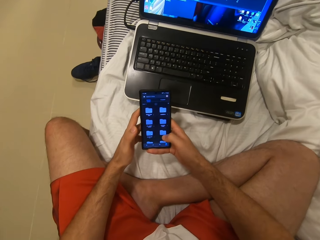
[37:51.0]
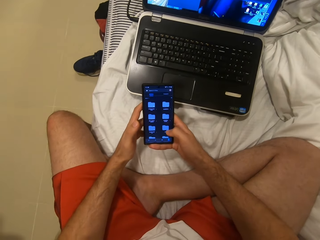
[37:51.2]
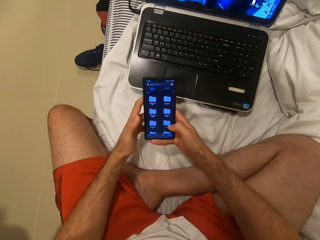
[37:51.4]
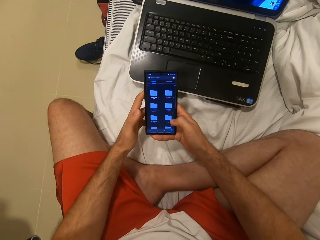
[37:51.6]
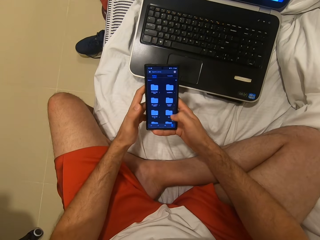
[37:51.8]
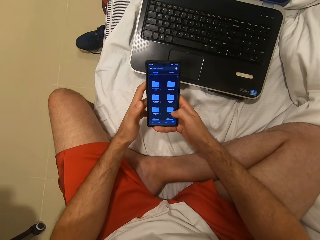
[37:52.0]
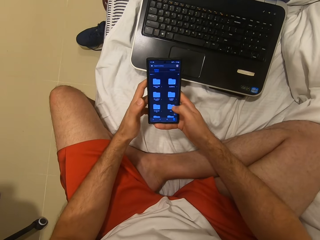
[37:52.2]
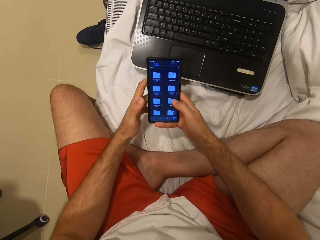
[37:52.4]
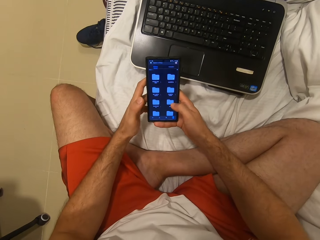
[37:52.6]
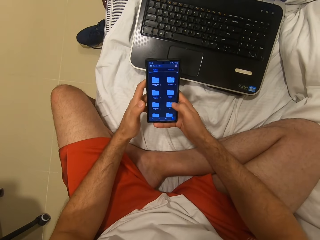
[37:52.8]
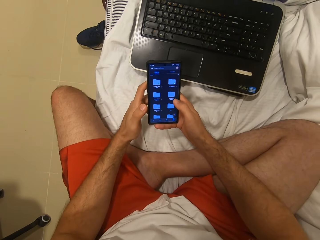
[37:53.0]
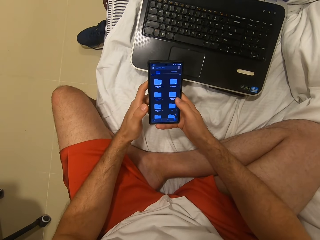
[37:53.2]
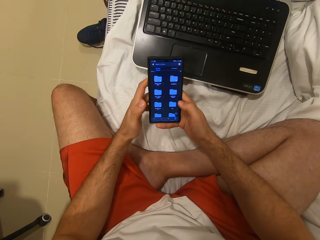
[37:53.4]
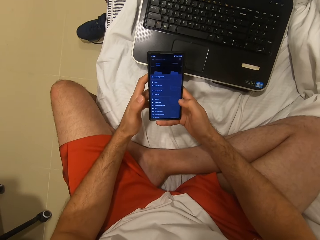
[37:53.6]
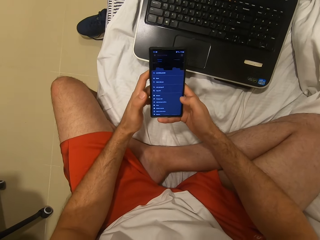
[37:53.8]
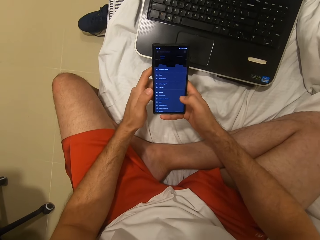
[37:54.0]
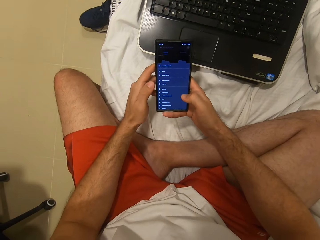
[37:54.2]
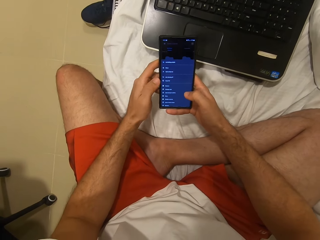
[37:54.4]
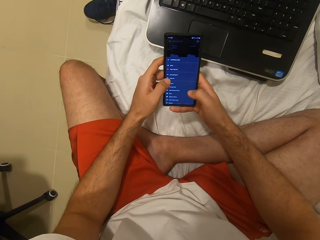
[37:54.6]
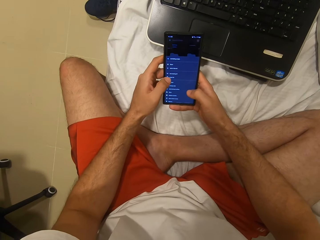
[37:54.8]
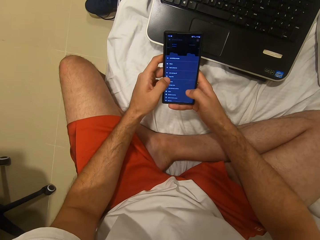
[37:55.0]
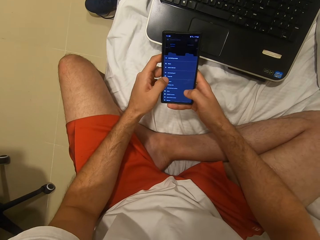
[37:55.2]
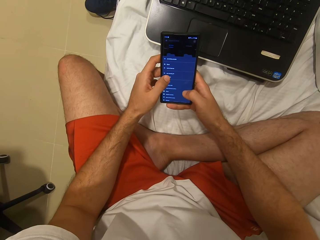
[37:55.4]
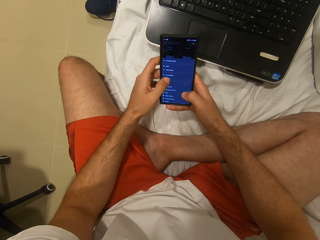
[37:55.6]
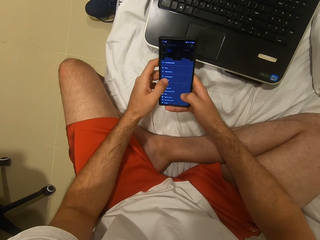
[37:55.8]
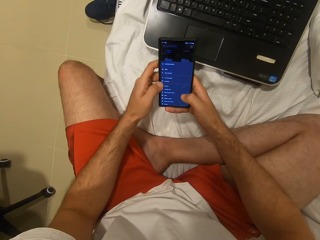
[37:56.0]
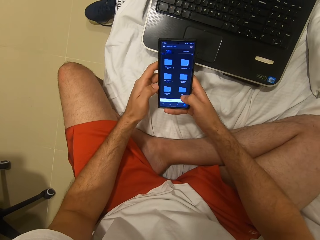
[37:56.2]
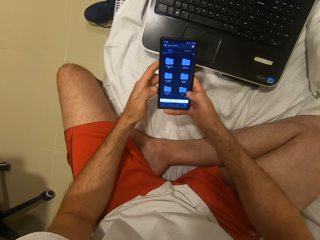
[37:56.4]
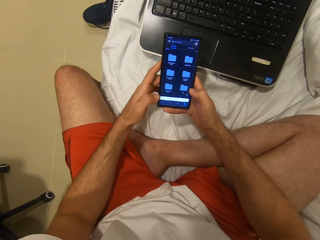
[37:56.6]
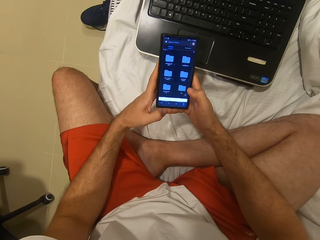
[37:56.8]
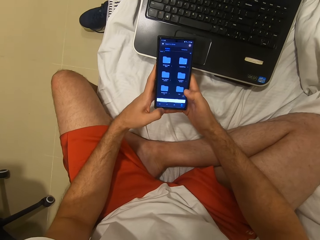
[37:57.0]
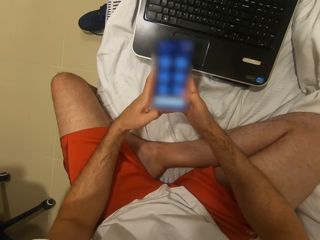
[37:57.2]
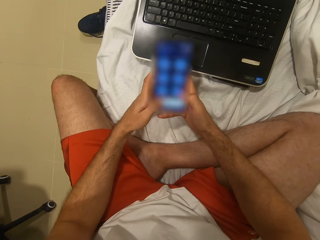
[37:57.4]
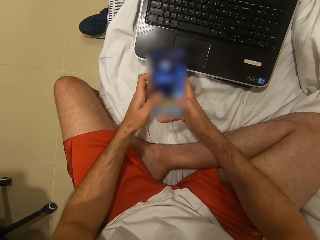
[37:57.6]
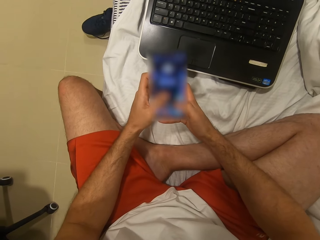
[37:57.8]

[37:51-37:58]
The camera wearer operates a phone.

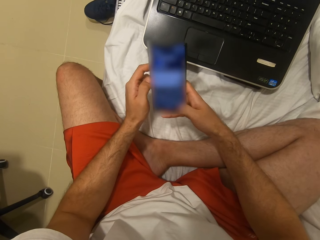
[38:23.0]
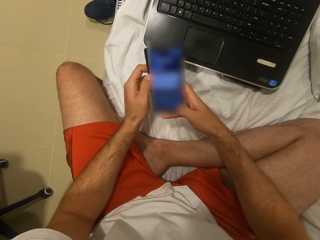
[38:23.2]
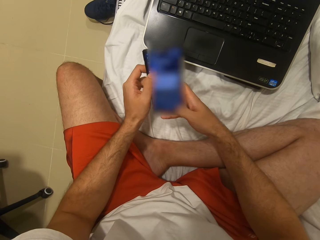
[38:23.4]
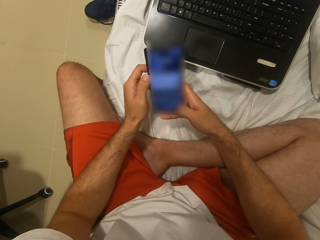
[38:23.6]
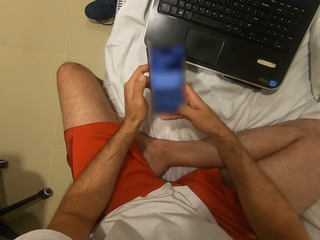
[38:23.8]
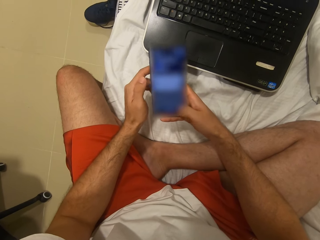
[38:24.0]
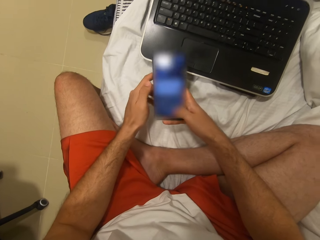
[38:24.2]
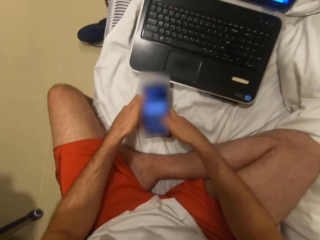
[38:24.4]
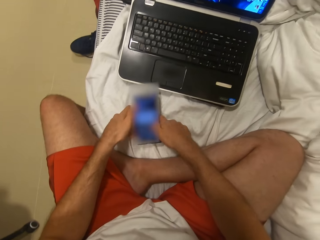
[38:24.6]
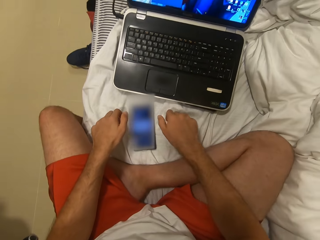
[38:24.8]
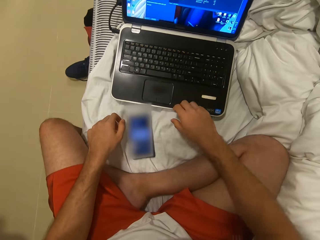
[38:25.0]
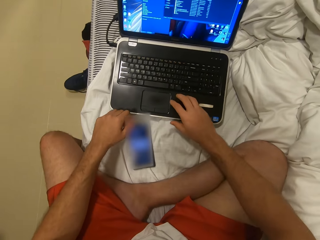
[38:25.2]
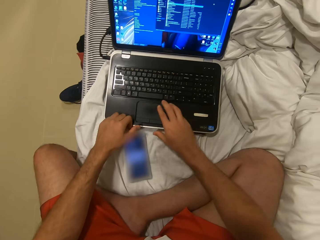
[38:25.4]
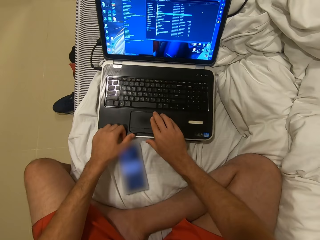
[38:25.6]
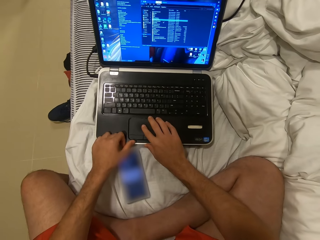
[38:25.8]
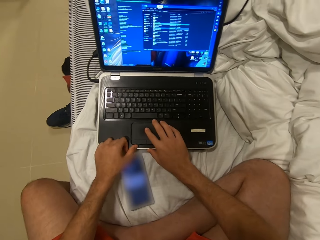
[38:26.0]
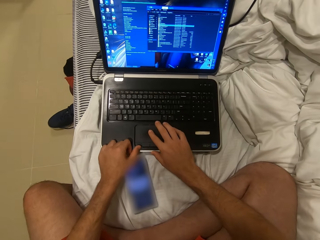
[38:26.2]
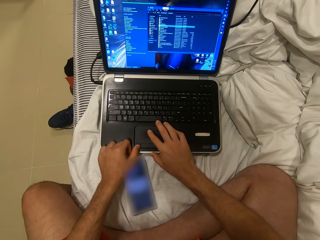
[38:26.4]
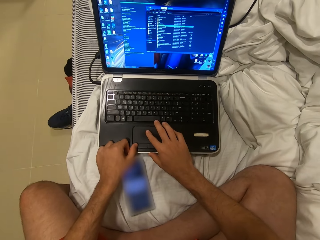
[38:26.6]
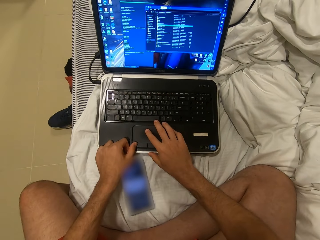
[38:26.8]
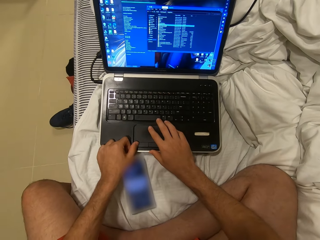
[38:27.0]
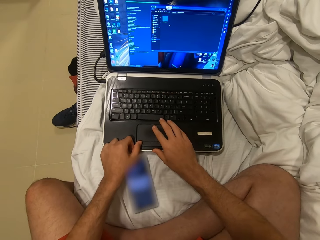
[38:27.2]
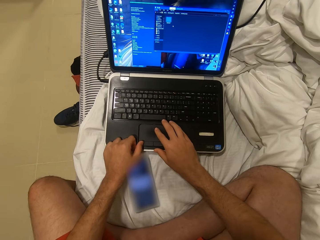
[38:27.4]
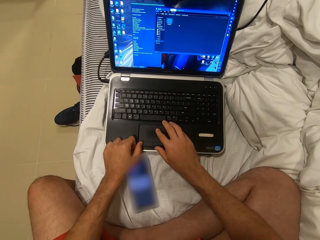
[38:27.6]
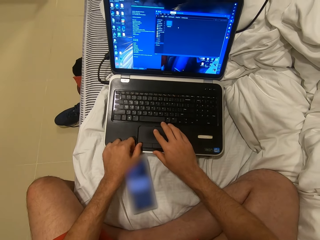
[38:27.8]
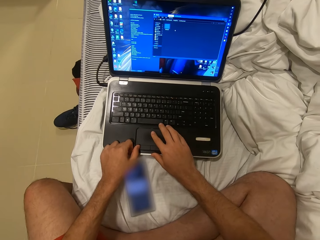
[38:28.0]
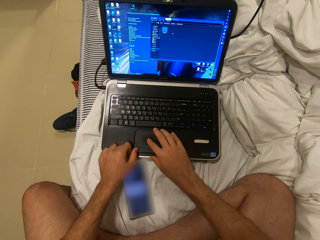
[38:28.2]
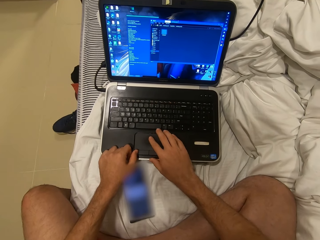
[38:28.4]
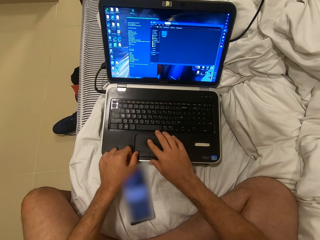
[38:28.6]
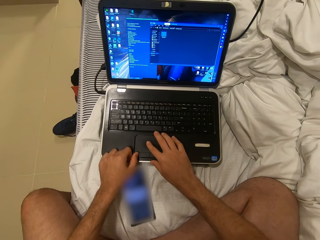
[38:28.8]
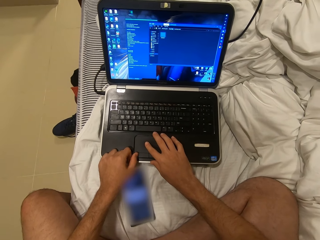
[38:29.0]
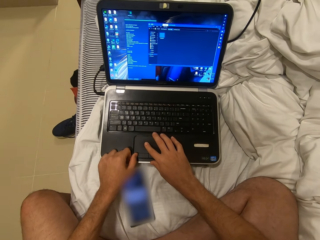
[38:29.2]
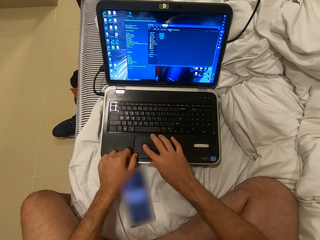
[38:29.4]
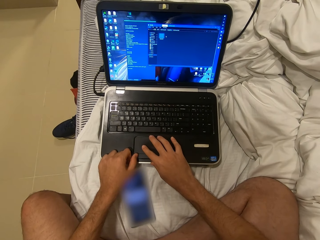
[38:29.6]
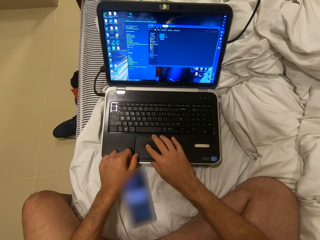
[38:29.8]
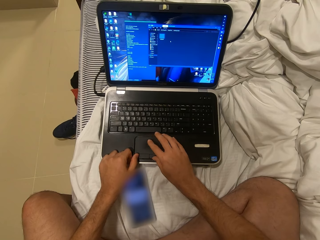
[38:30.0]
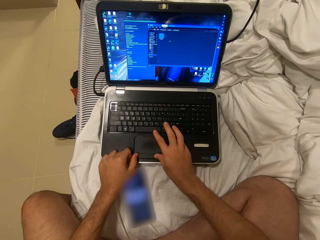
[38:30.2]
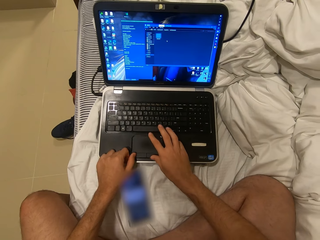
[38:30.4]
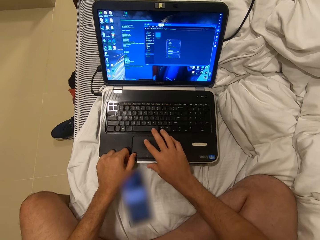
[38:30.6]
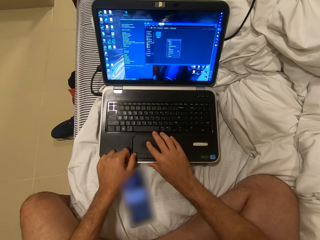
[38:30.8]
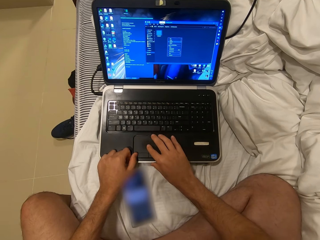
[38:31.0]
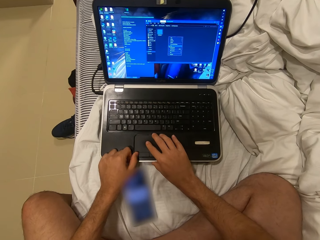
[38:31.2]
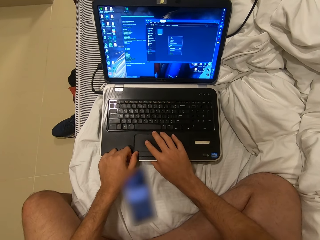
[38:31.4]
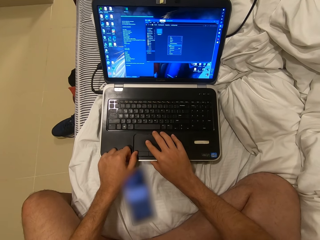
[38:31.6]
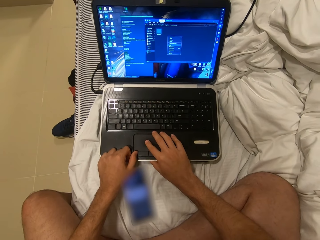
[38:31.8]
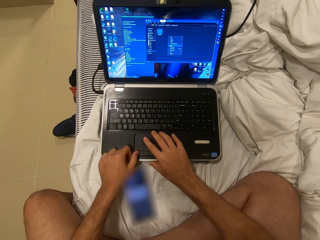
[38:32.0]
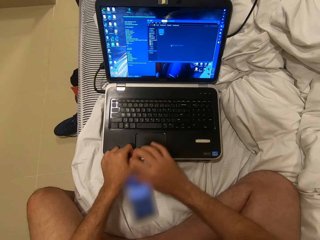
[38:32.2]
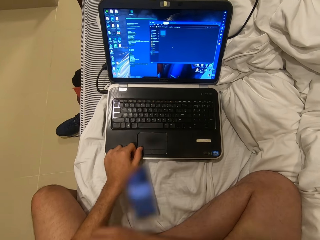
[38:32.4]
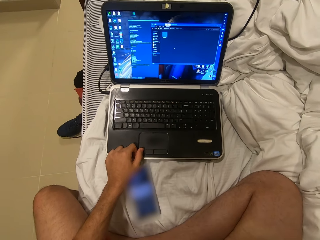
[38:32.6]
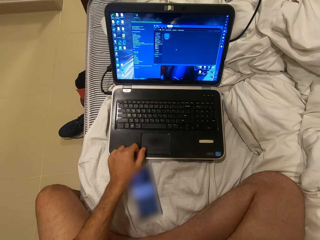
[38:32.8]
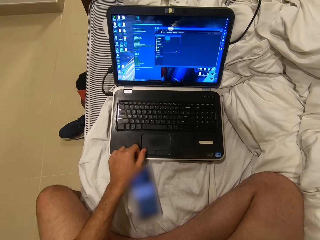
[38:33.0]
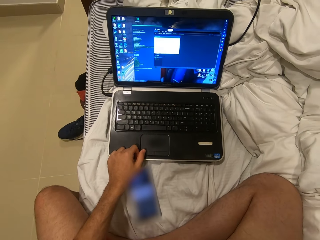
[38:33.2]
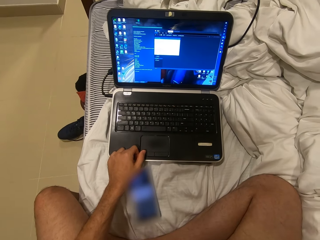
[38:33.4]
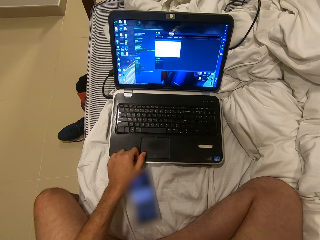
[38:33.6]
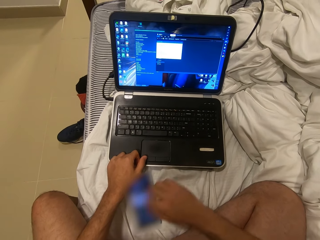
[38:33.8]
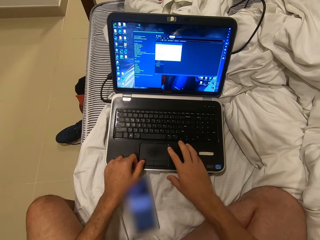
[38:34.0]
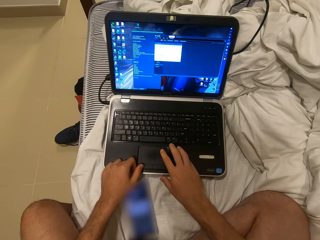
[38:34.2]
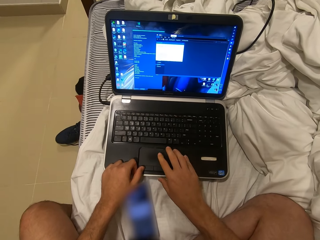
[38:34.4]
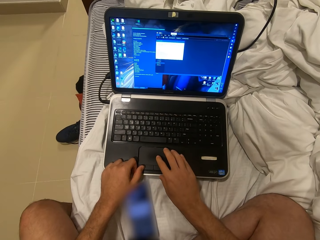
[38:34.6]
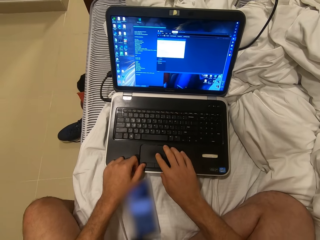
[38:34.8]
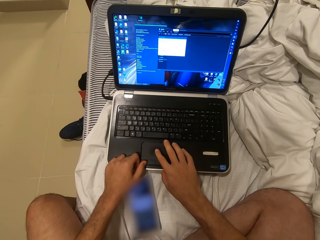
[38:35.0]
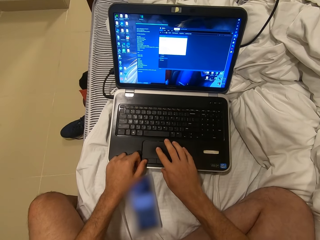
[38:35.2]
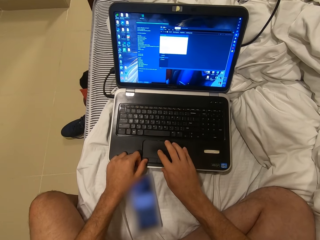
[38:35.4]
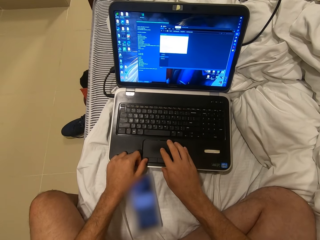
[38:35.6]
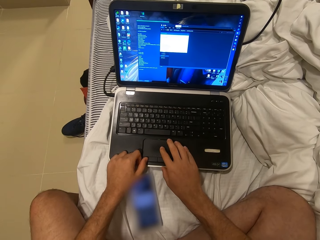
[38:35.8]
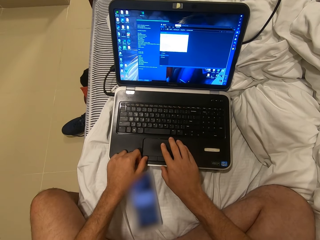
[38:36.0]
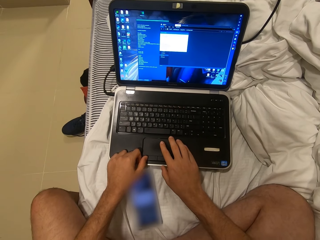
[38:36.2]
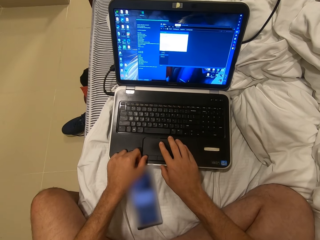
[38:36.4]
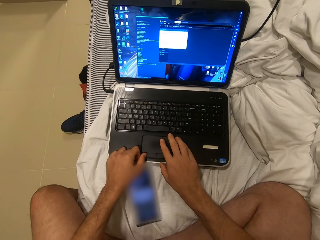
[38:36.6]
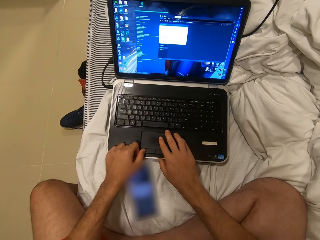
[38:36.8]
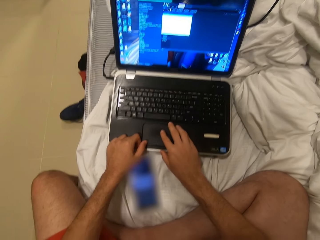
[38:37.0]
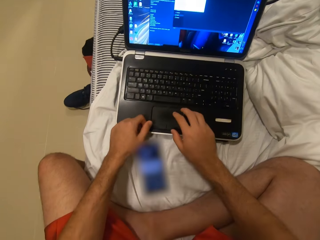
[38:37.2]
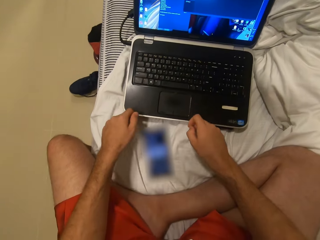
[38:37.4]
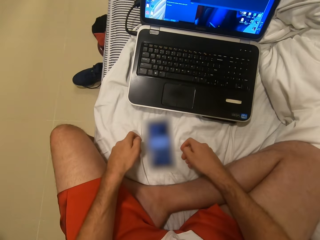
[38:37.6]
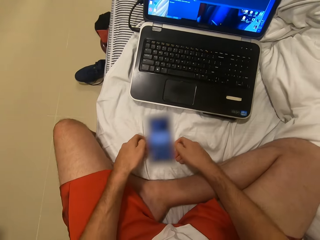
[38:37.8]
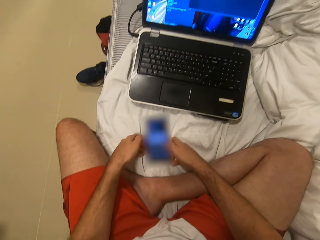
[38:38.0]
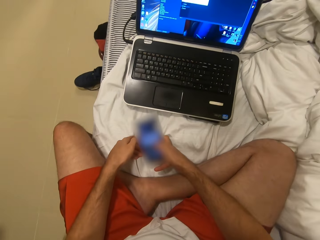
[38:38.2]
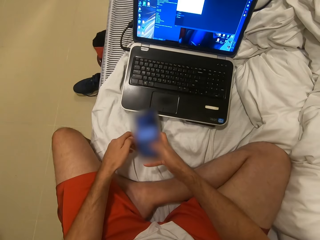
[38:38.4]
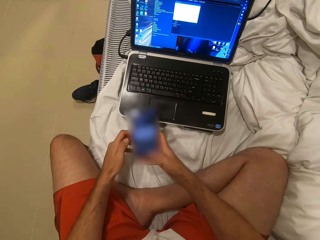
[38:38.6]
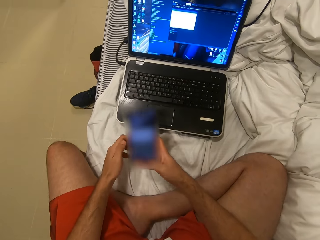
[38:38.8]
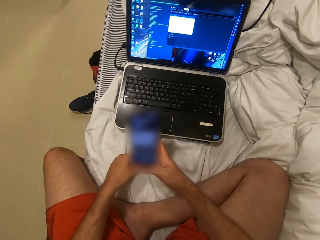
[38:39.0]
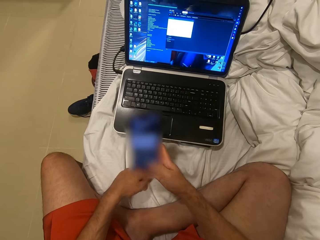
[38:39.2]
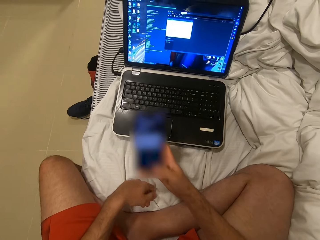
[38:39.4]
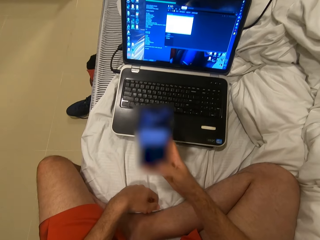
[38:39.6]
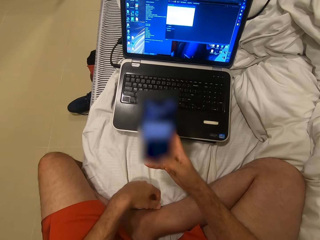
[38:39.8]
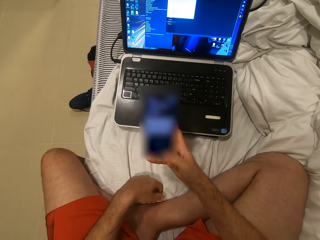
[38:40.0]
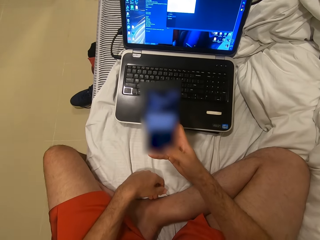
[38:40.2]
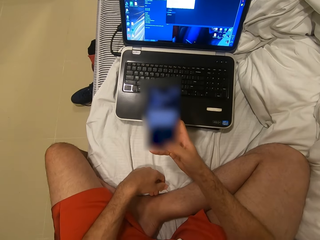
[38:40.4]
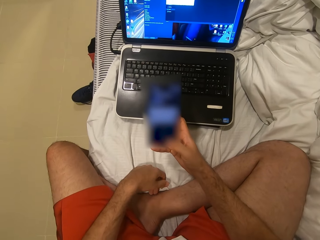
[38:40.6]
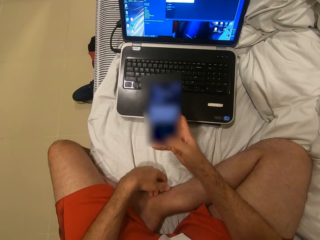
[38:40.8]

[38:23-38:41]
The camera wearer puts a phone on the bed. They operate a laptop. They fold the right hand. They operate the laptop with the right hand. They pick up the phone on the bed. They operate the phone and scroll up the phone.
